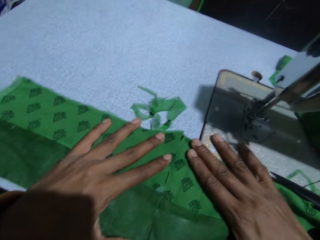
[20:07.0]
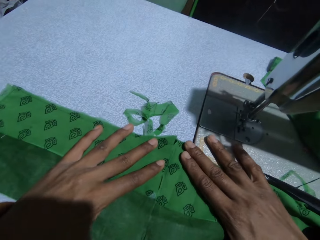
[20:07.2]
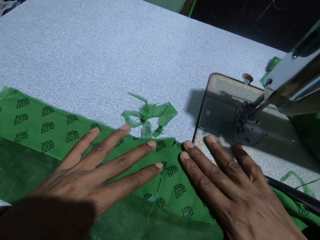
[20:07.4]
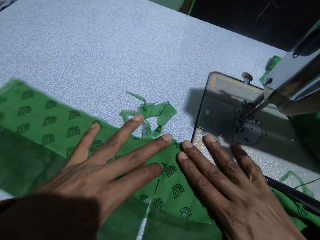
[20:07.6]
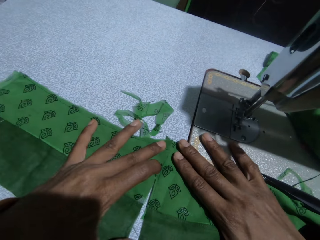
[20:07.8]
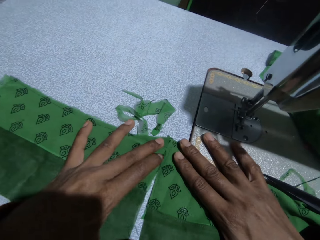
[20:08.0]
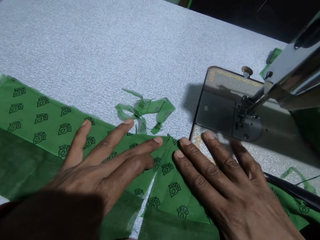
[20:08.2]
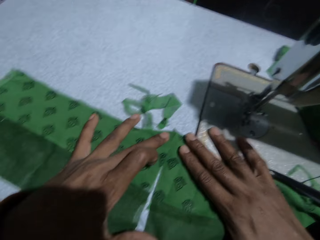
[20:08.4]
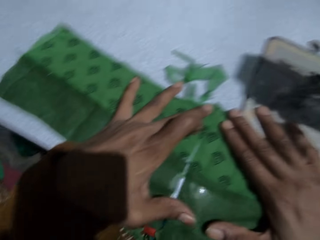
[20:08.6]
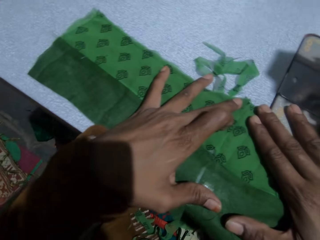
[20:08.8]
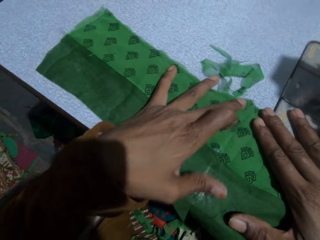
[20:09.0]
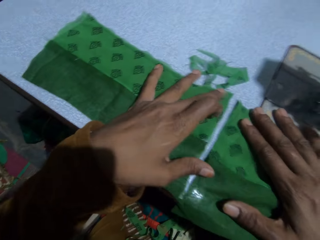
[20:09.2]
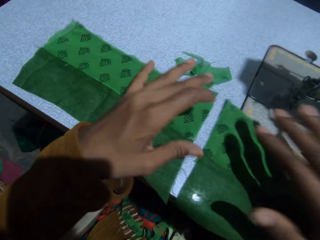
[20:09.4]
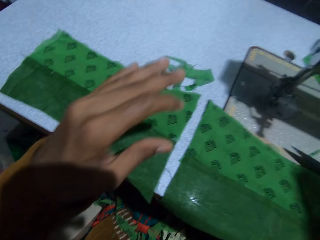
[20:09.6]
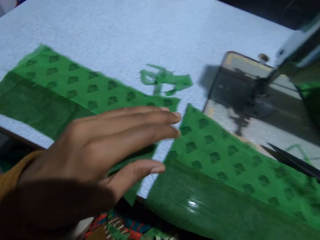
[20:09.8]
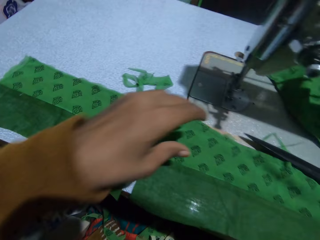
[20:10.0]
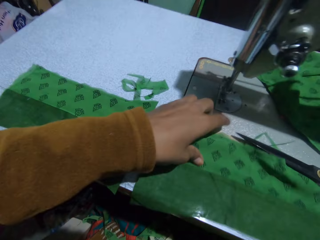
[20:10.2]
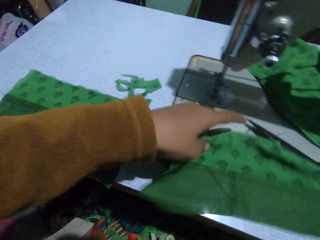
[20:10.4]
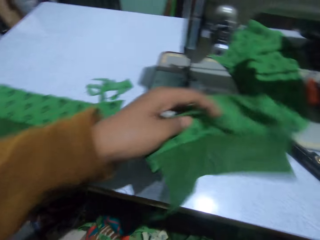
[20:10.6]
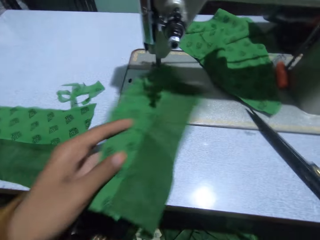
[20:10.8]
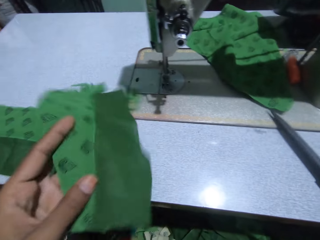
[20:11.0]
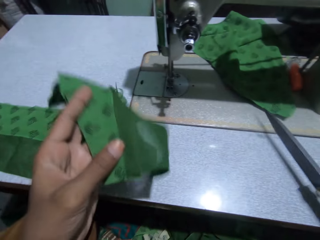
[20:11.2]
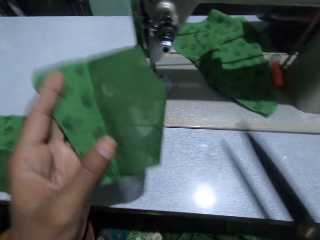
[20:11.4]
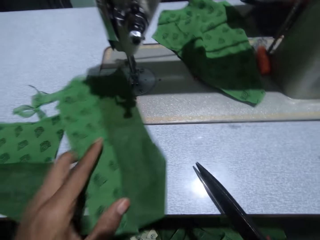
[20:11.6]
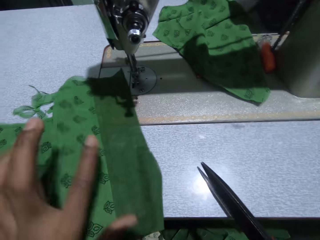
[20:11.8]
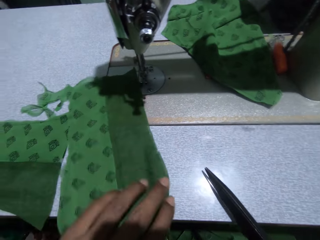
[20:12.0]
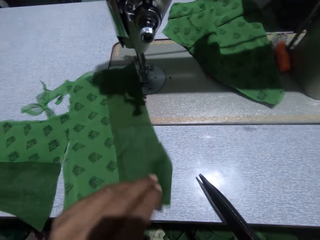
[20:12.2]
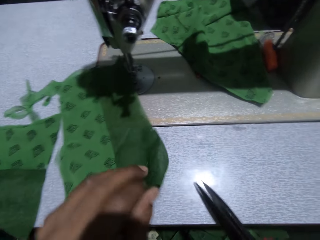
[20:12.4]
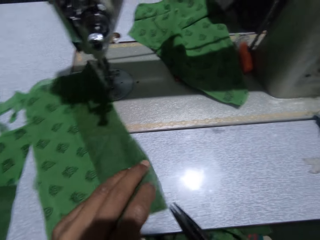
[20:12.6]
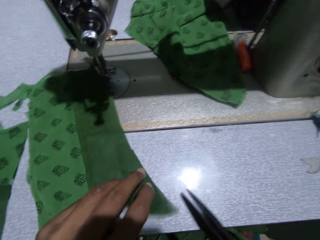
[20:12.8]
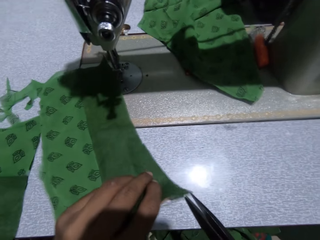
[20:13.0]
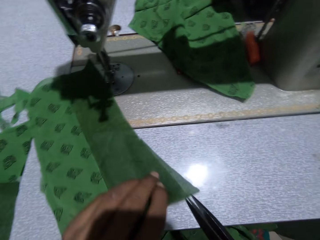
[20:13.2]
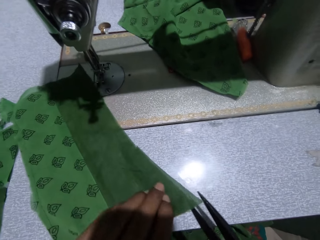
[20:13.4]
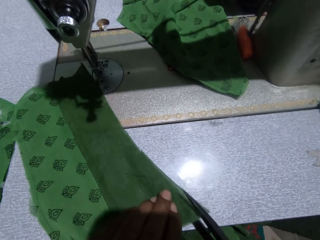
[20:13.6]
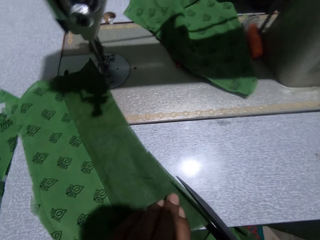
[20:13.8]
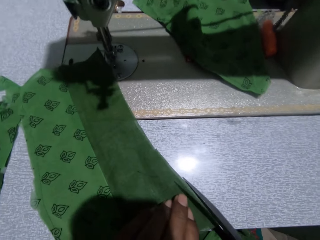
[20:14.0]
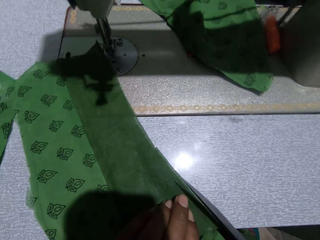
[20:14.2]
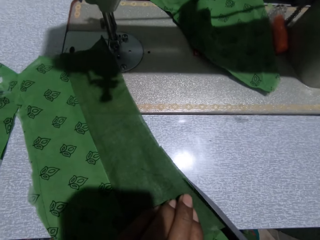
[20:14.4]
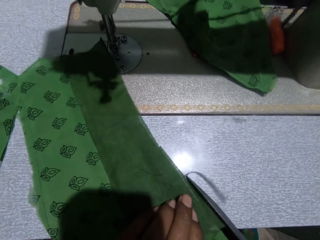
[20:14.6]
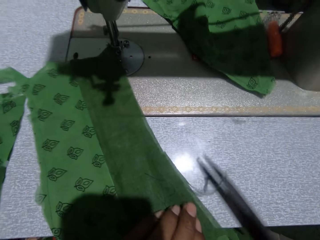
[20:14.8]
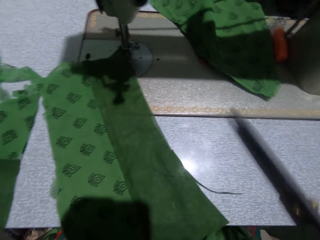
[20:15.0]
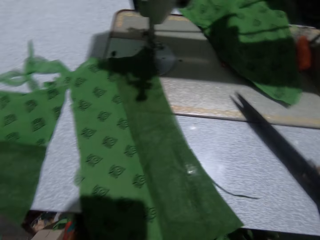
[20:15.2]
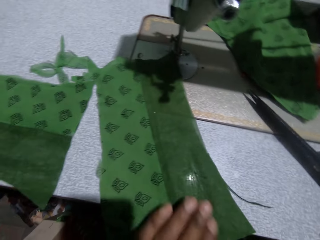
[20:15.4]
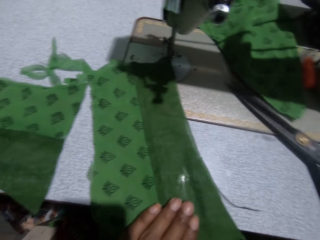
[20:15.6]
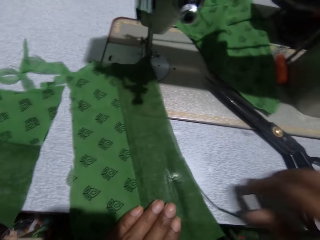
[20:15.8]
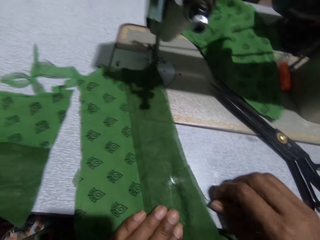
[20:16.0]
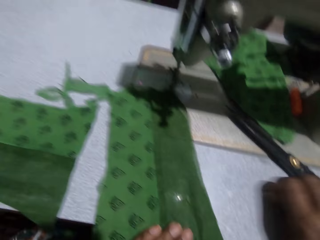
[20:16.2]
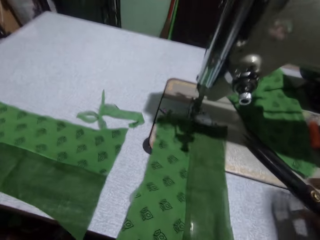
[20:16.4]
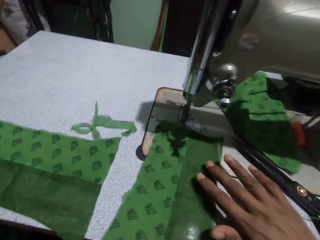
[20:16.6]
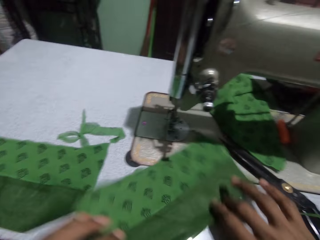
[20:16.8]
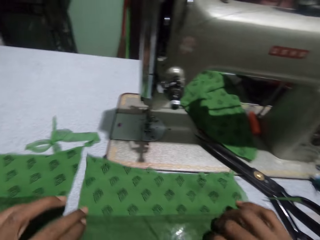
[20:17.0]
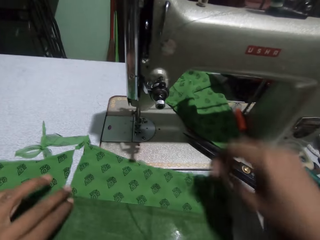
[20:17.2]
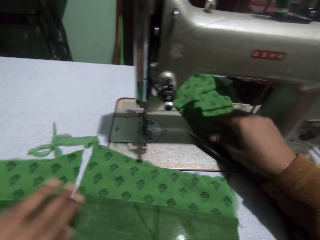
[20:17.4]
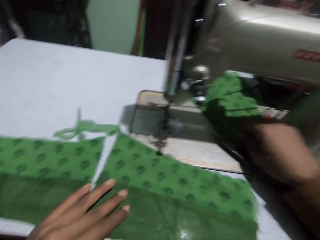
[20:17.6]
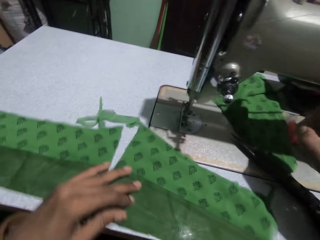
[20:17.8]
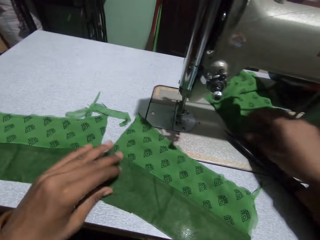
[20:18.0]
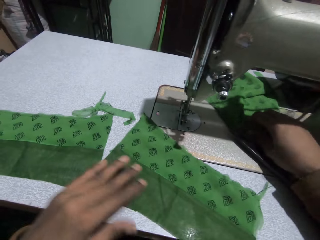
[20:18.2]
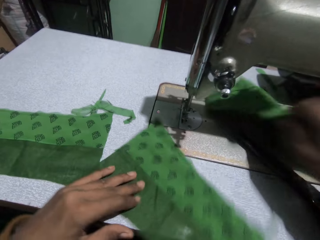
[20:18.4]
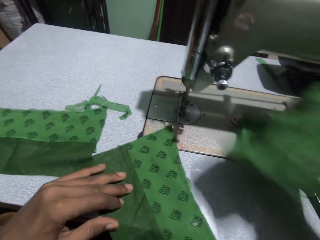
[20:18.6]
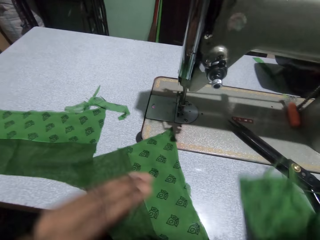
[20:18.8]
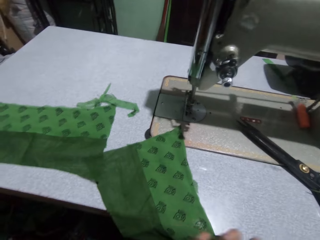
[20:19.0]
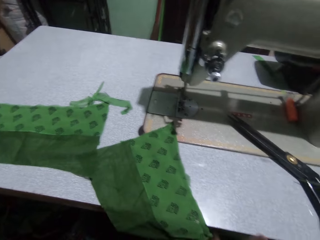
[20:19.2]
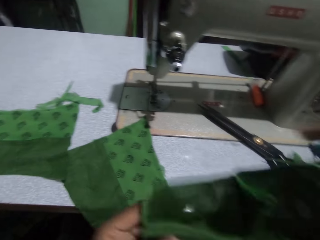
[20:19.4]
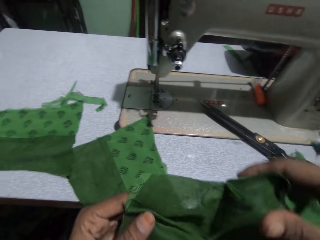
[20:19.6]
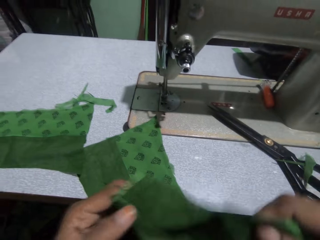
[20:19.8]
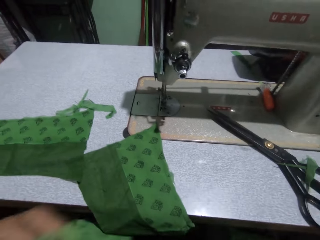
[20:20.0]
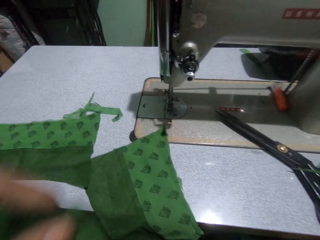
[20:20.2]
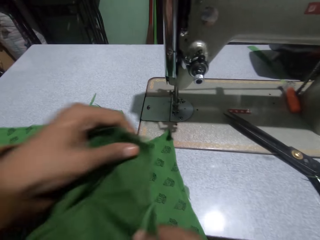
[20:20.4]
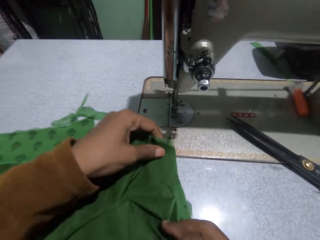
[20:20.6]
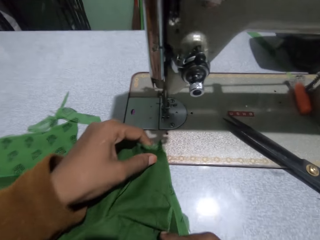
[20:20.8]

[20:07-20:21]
The camera wearer picks up the cloth. They cut the cloth. They put the scissors on the sewing machine. They move the cloth. They pick up the cloth.

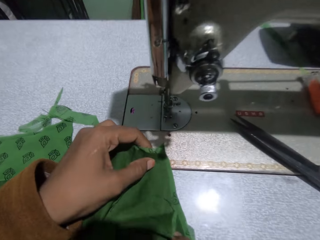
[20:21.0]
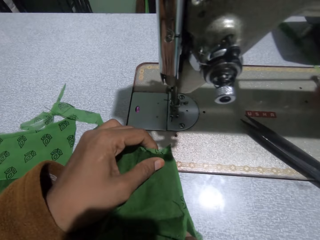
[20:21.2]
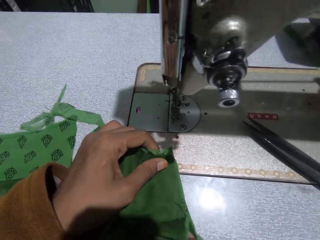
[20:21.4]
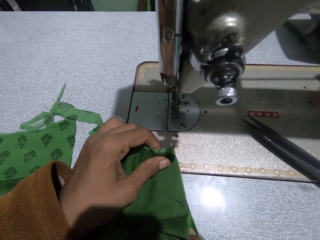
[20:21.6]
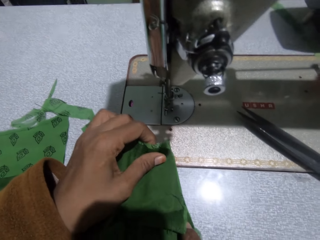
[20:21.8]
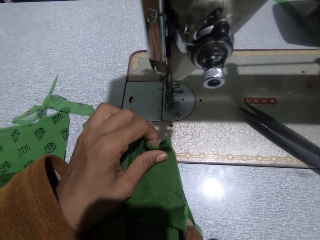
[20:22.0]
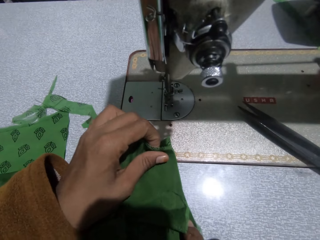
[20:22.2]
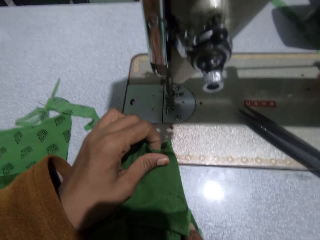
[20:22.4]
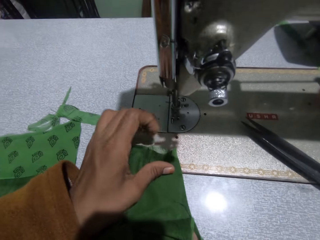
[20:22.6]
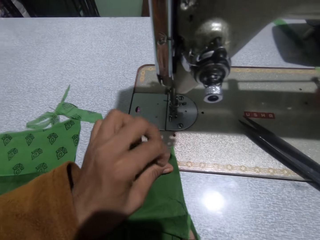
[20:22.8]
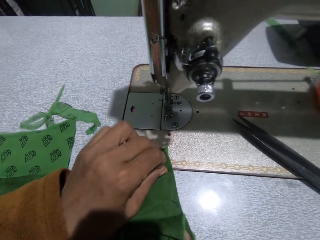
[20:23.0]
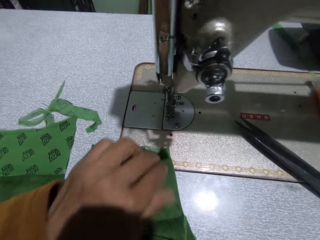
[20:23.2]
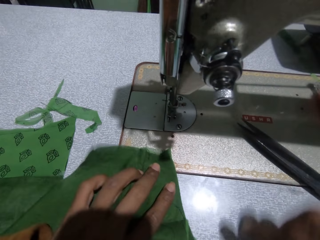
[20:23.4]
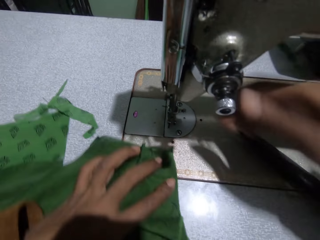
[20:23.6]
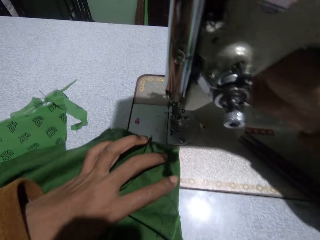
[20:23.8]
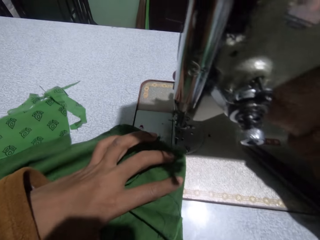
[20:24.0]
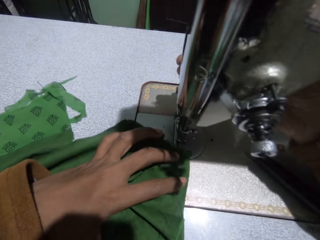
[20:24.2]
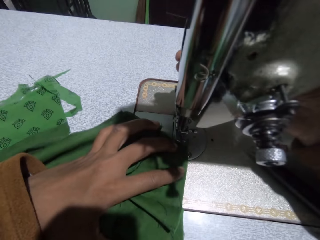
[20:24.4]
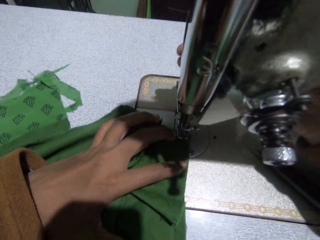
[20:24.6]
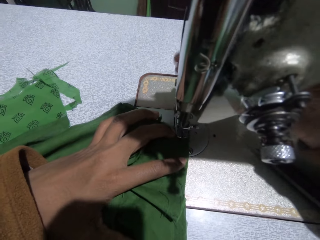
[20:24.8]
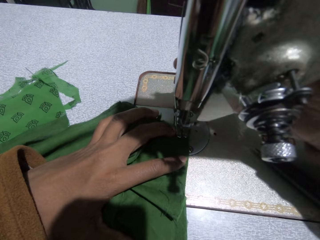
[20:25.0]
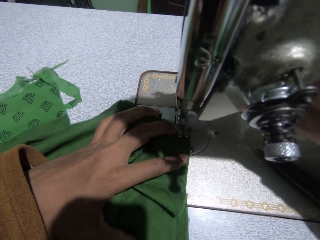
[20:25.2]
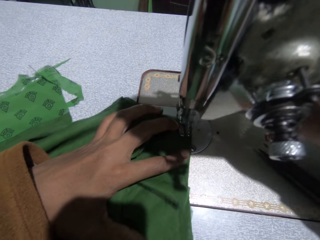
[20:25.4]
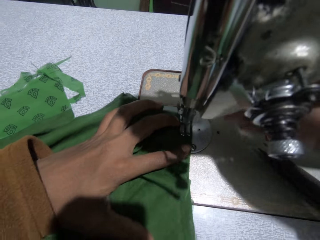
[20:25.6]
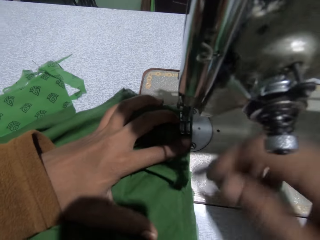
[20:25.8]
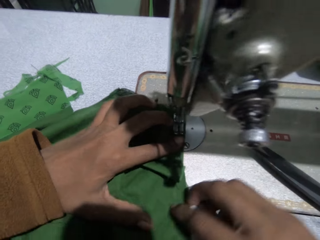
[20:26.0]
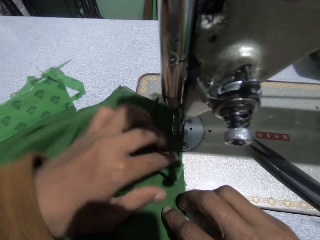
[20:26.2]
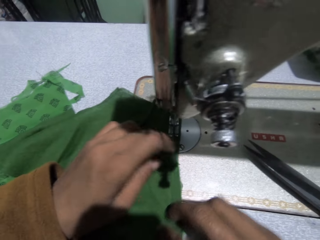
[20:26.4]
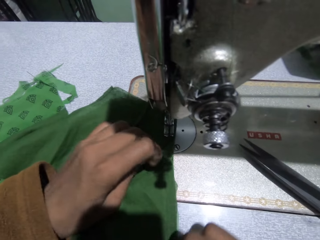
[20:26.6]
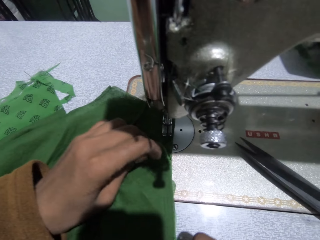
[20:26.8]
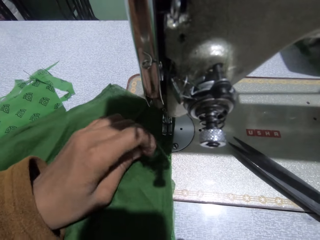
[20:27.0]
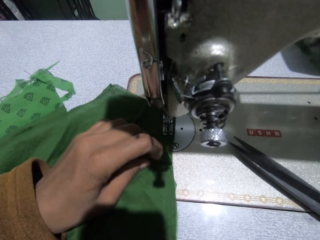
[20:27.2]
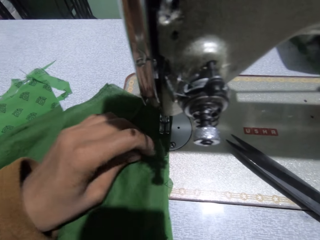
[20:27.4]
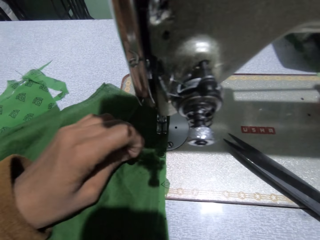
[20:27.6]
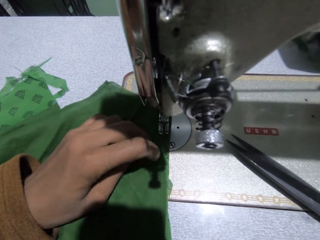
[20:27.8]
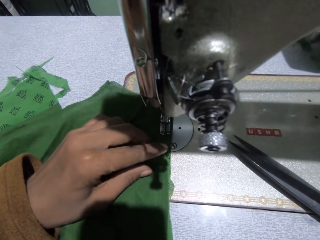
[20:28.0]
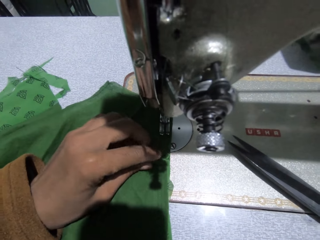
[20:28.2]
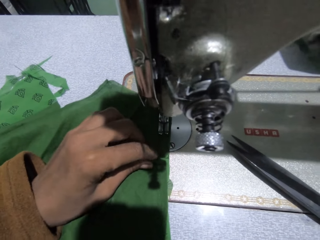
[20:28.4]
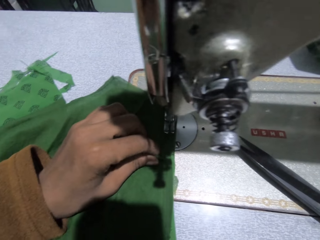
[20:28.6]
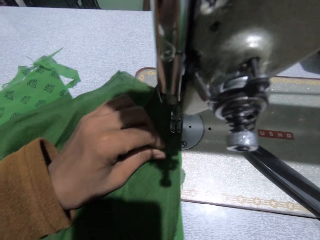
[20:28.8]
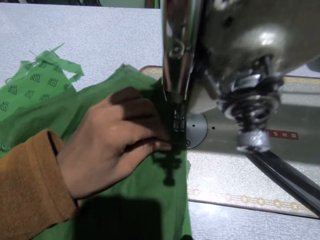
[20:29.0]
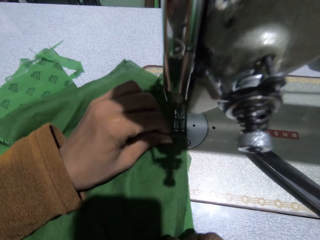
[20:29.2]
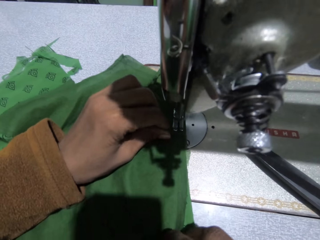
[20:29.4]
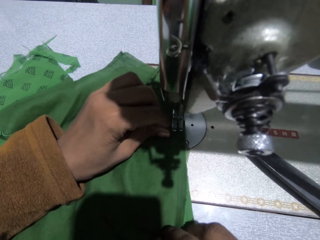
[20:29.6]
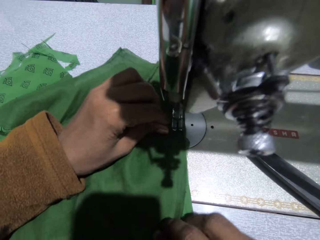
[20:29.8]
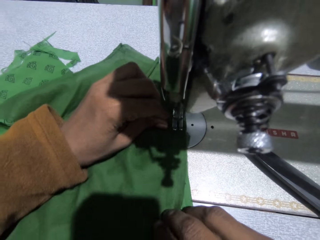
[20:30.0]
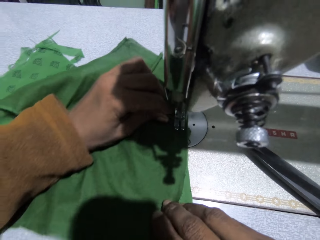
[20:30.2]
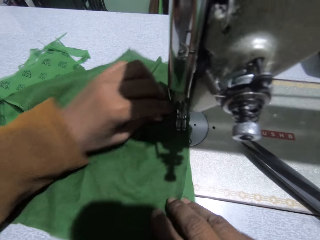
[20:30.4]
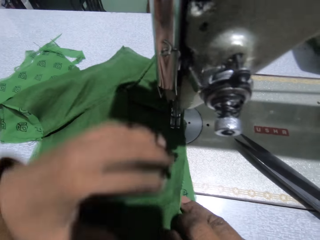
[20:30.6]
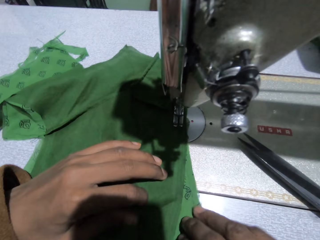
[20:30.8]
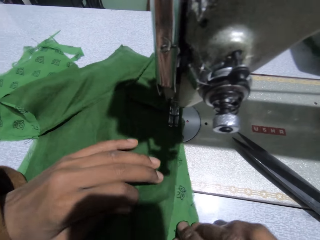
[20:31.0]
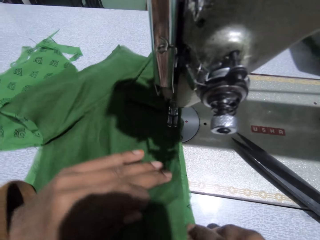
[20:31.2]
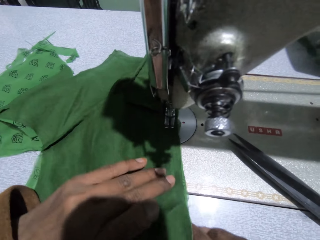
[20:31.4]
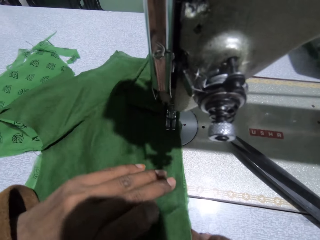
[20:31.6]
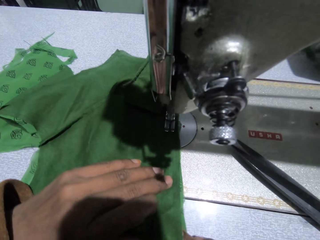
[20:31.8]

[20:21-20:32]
The camera wearer fixes the fabric. They join the clothes. They sew the cloth.
